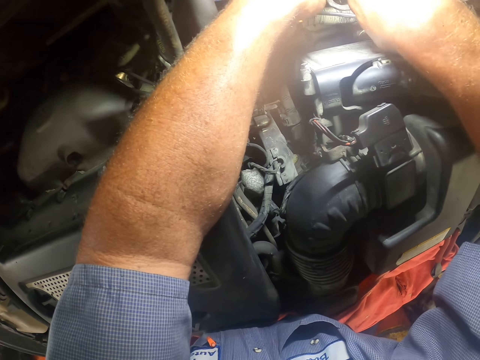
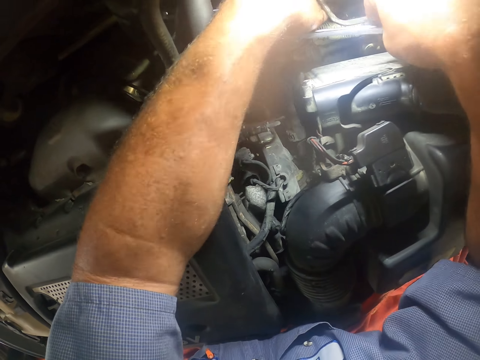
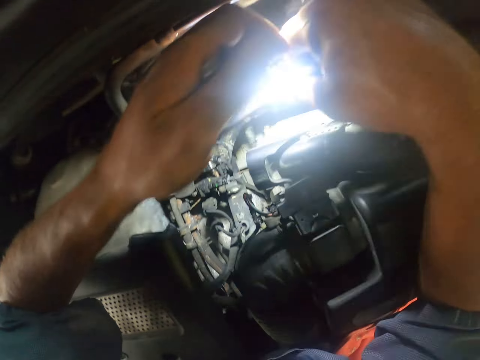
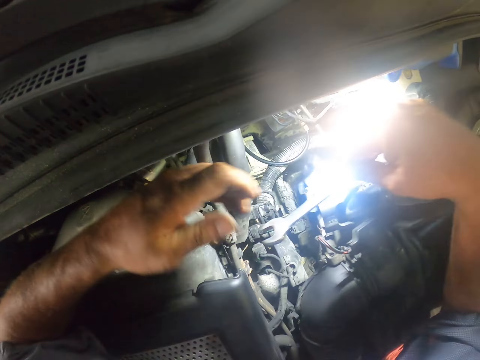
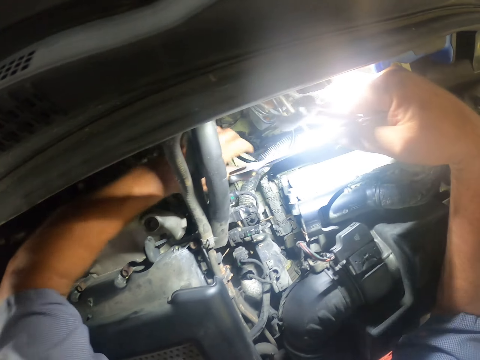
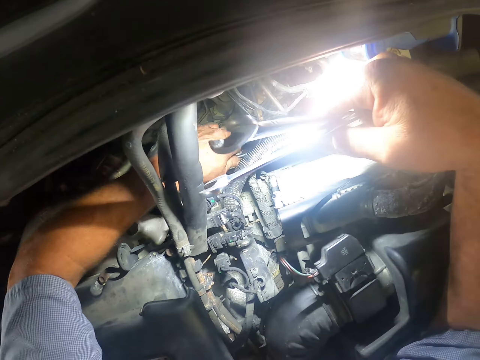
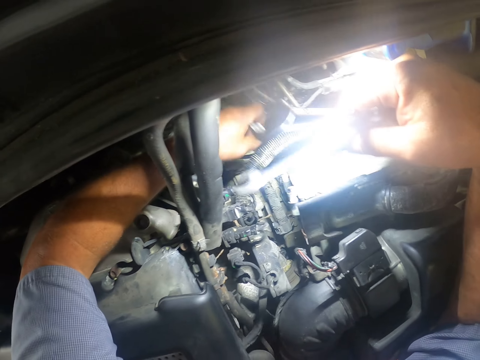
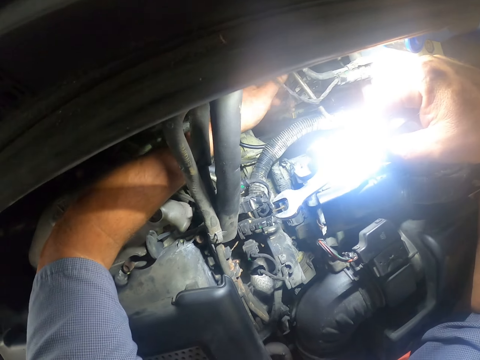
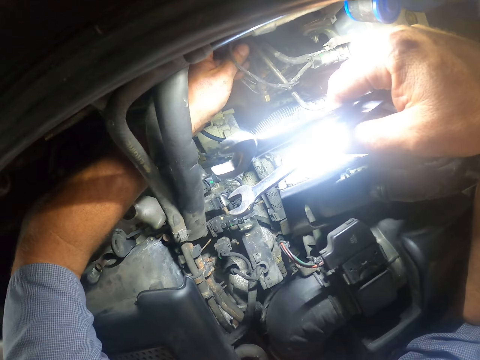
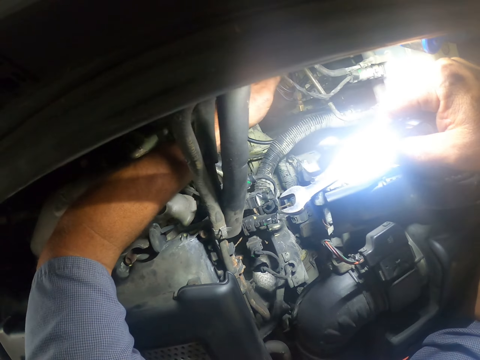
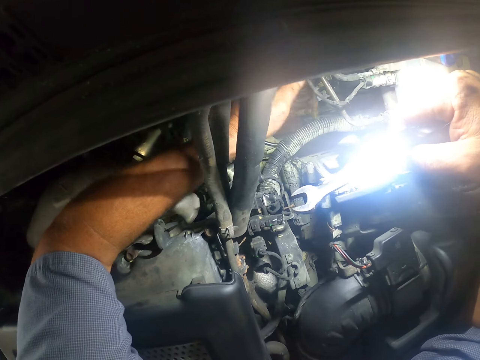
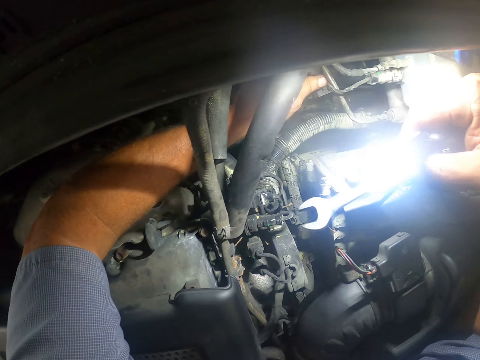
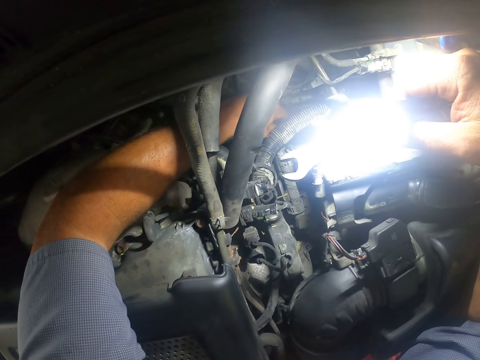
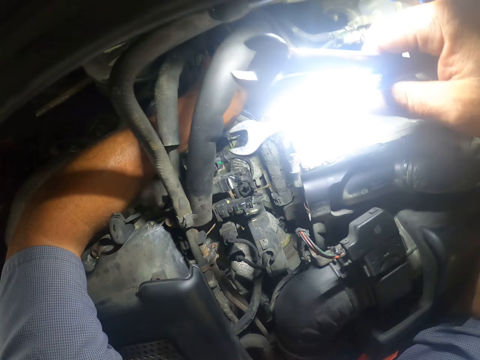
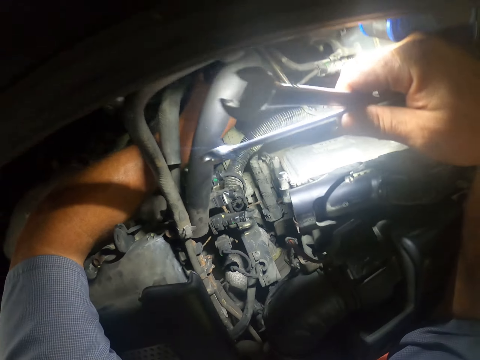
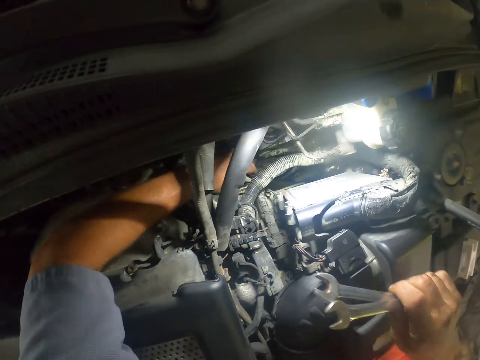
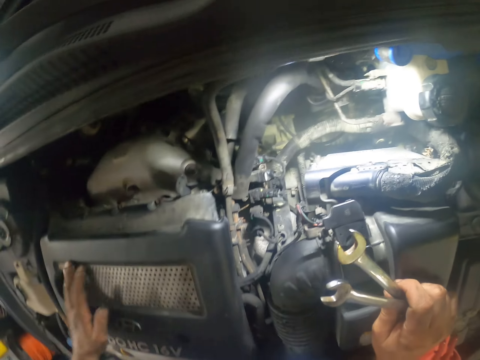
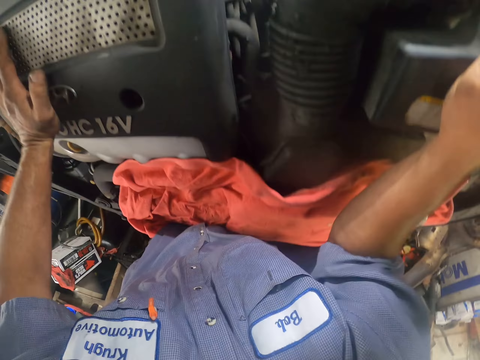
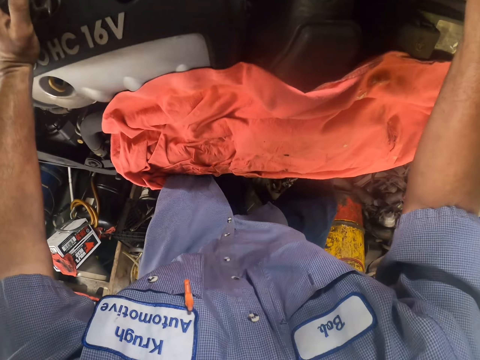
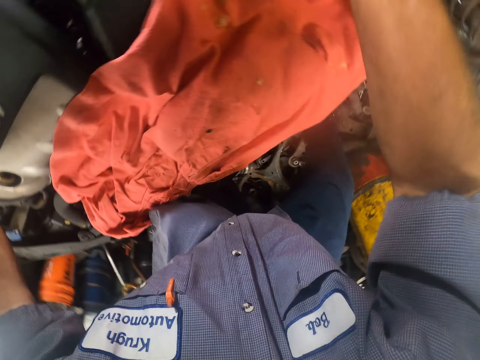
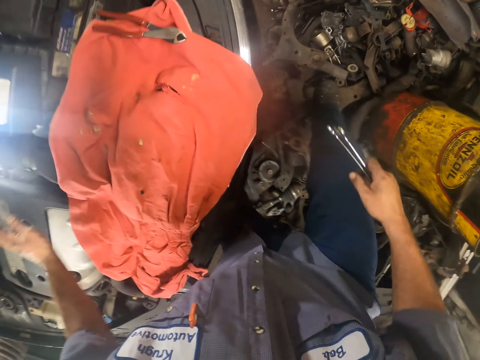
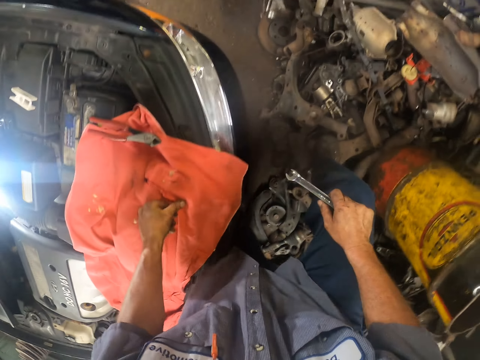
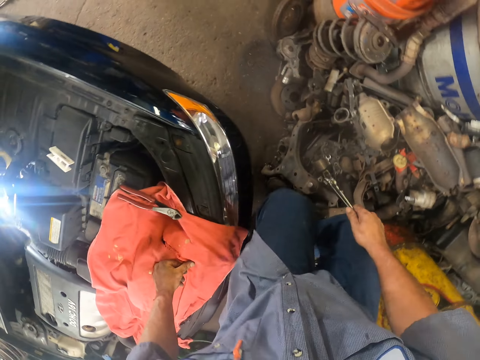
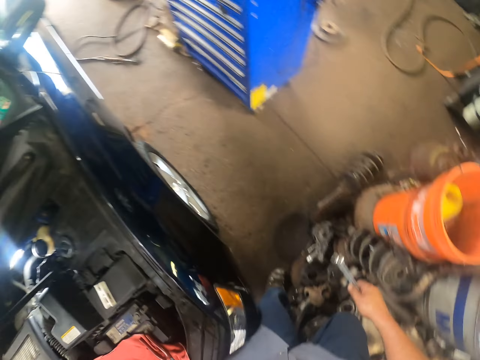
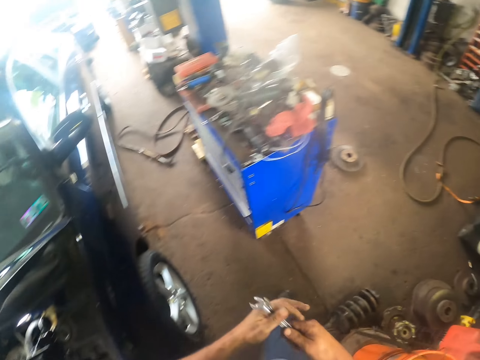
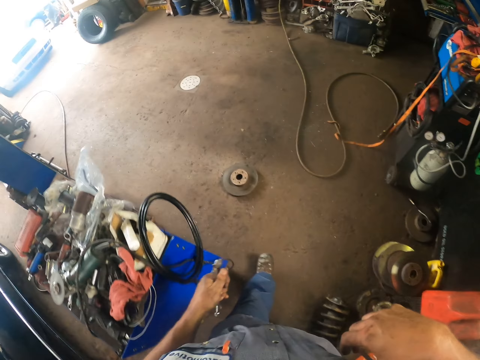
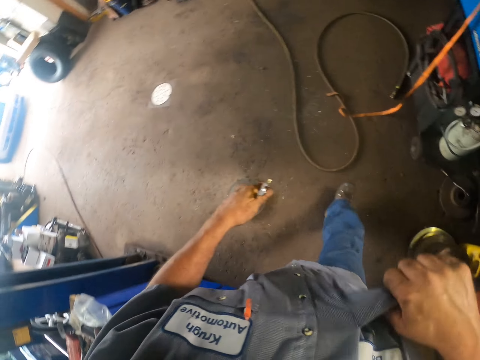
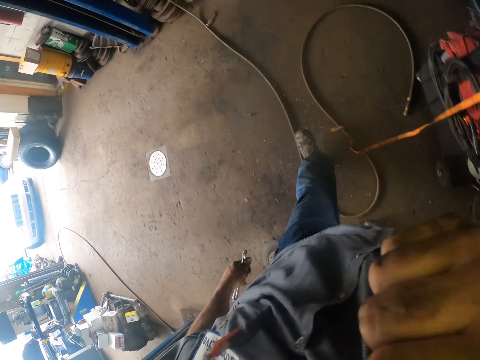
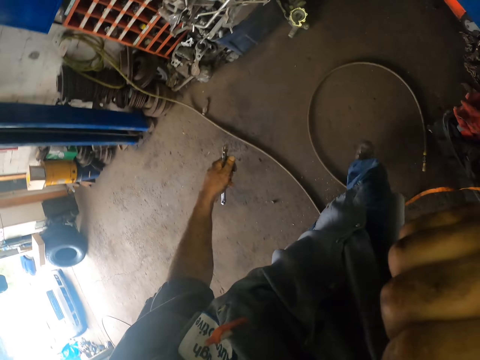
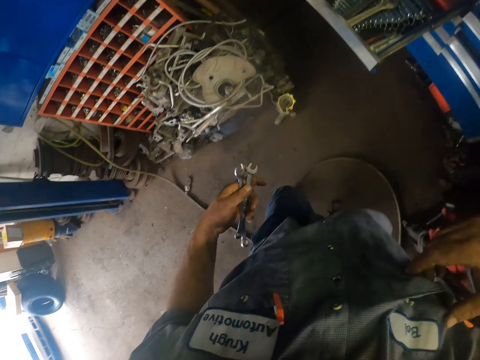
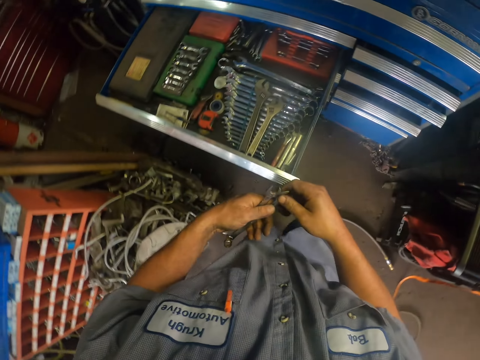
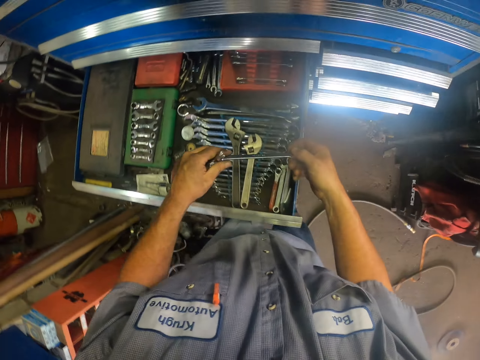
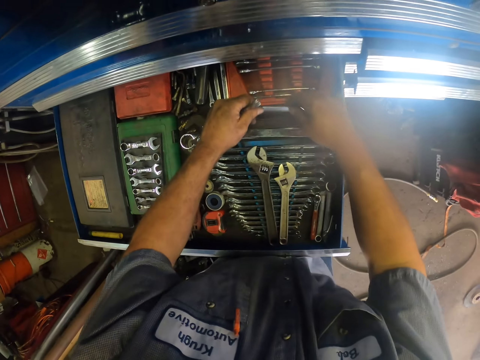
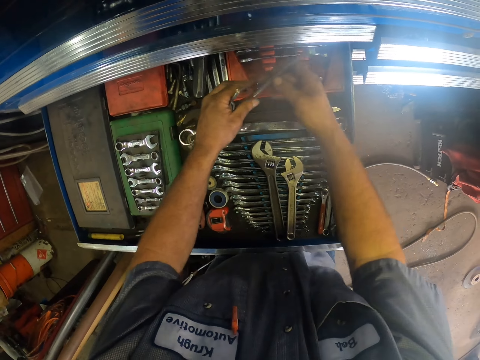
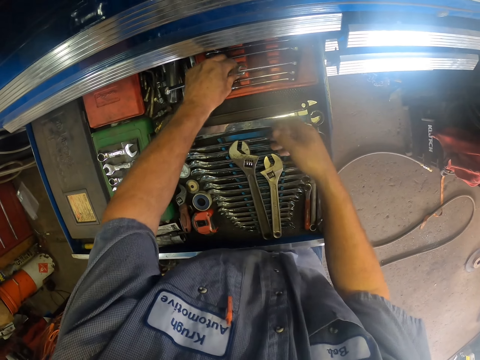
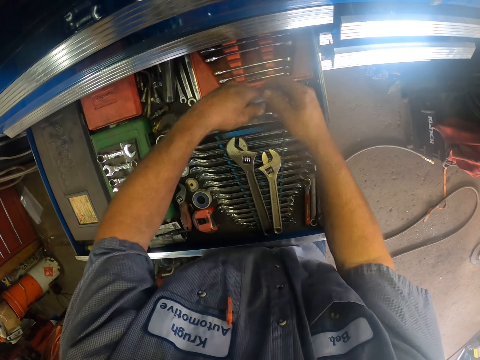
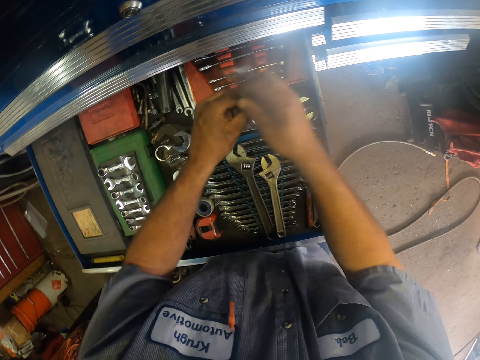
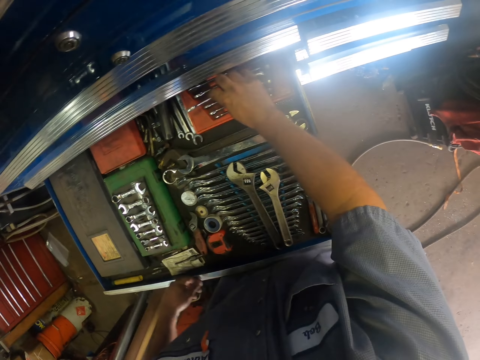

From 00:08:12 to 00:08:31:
The camera wearer adjusts something with the hand. They walk in the garage. They put the spanner back in the tool box.

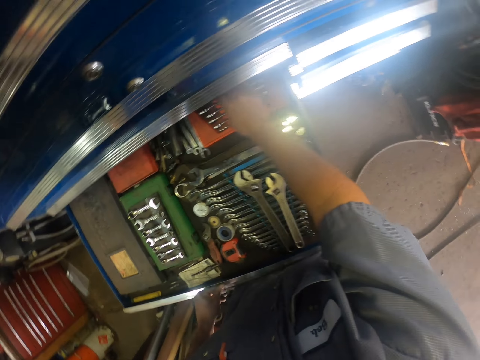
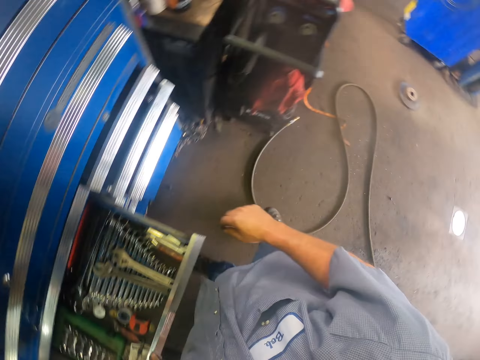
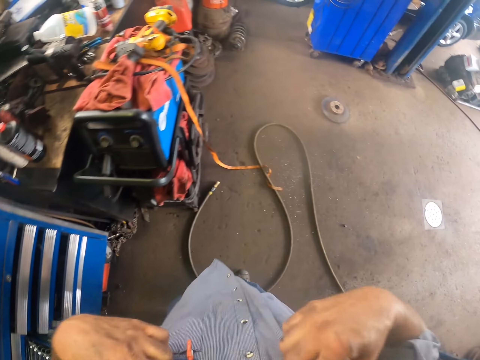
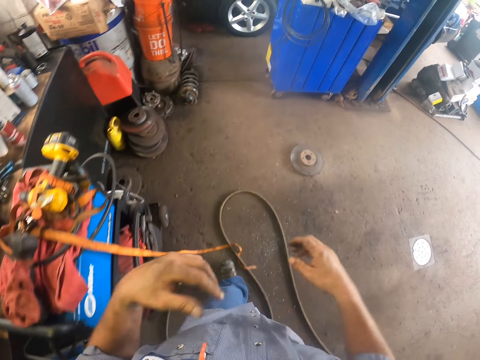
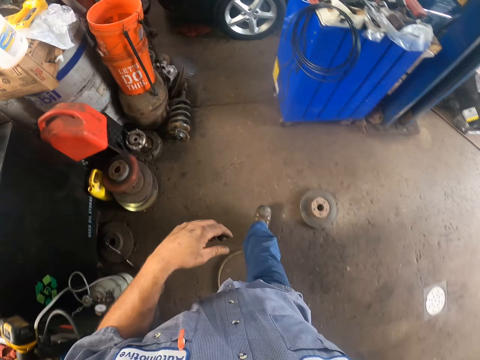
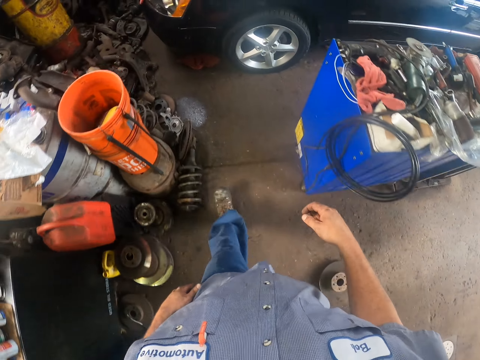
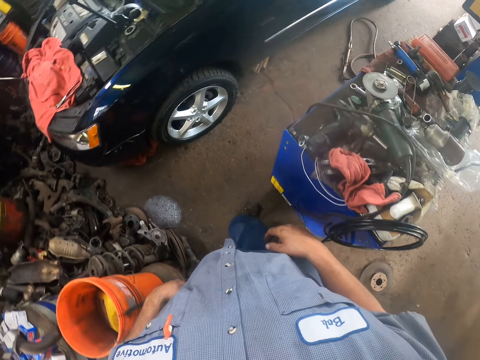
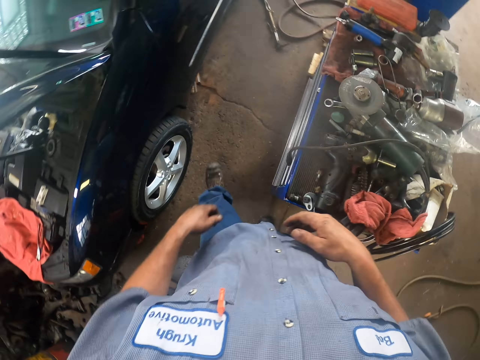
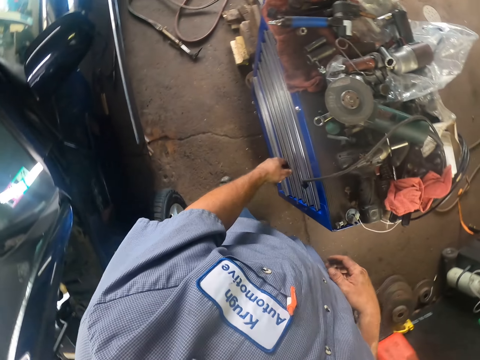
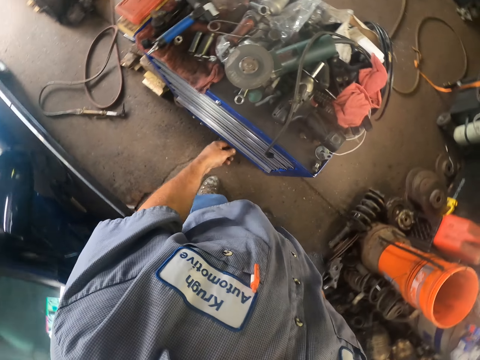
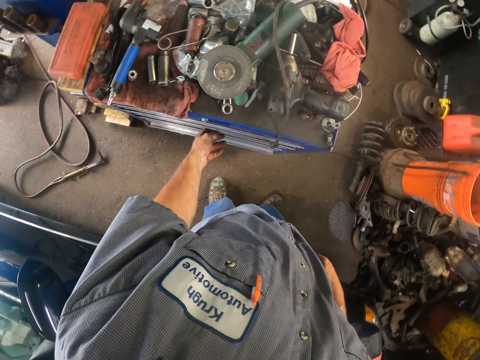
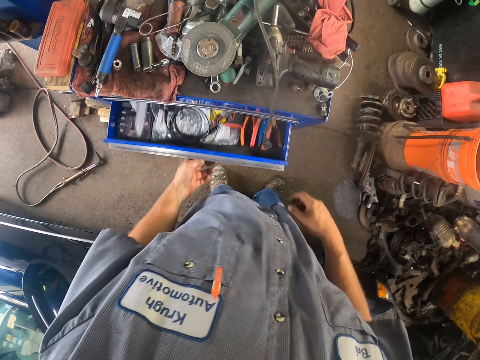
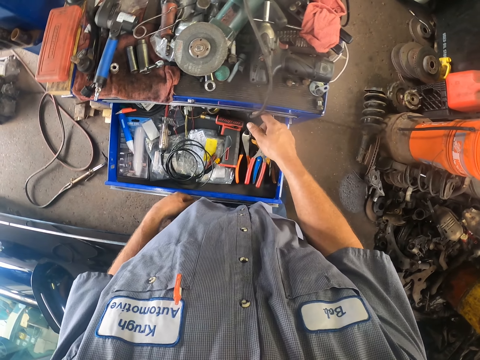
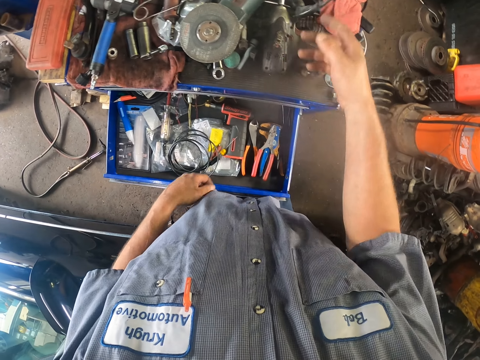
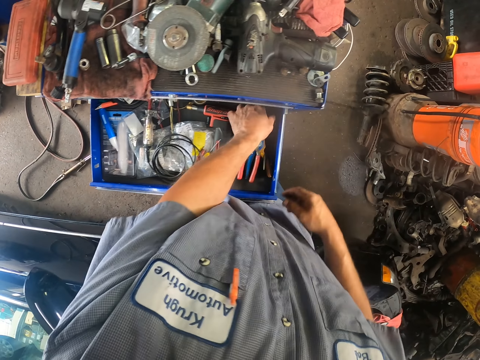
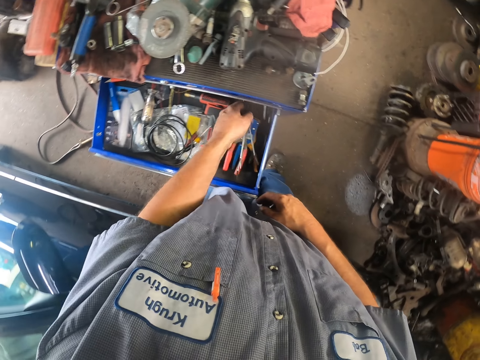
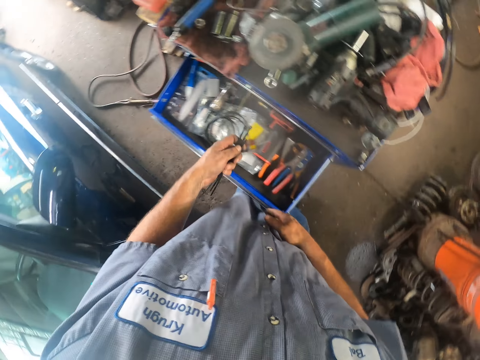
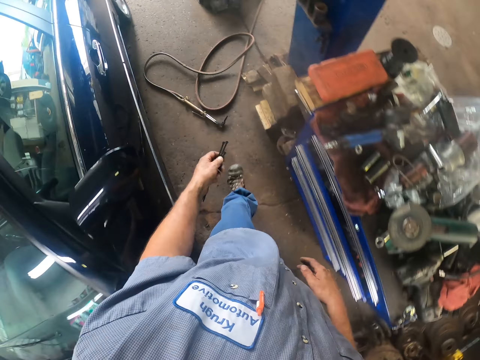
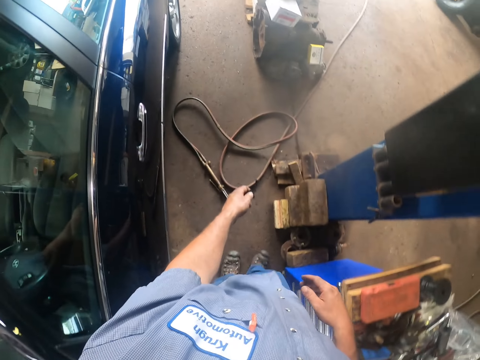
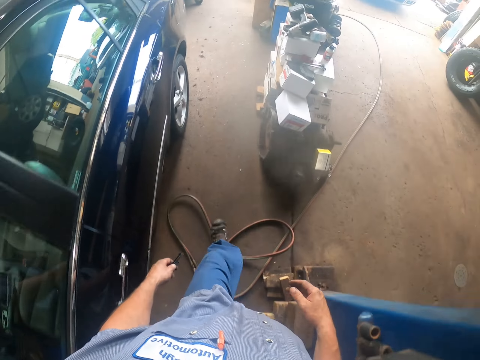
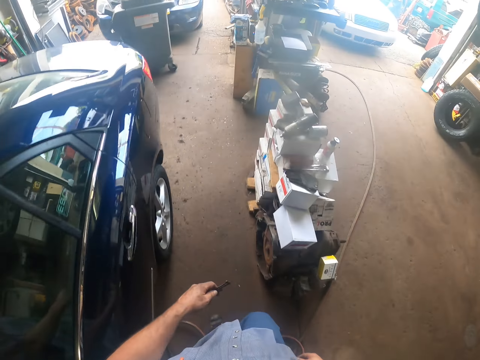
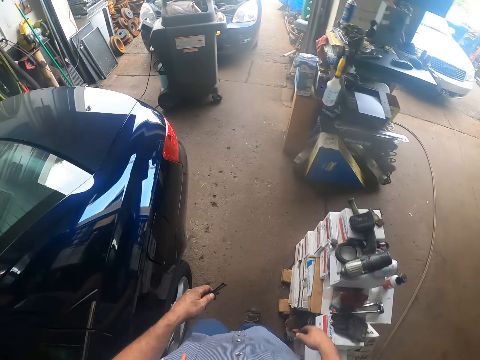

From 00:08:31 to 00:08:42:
The camera wearer opens the tool box. They take a plastic seal from the tool box. They close the tool box.
